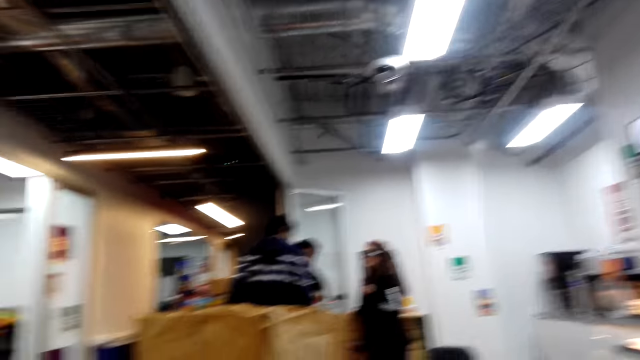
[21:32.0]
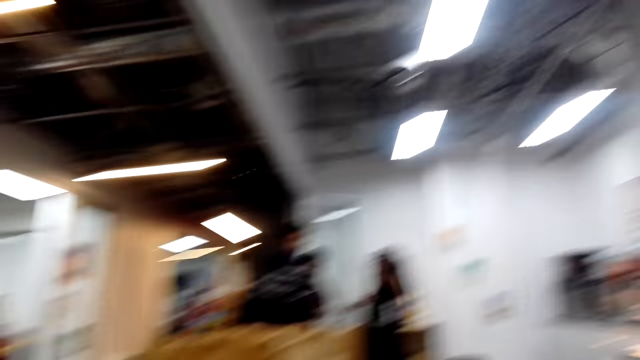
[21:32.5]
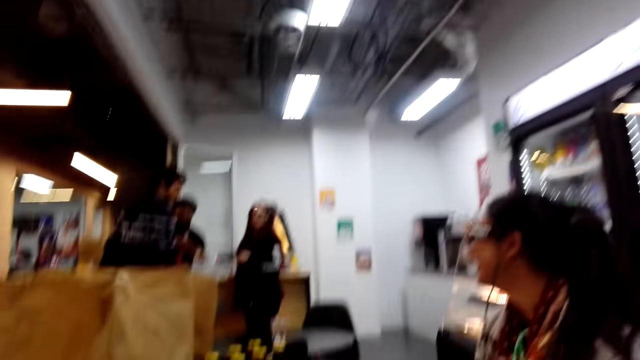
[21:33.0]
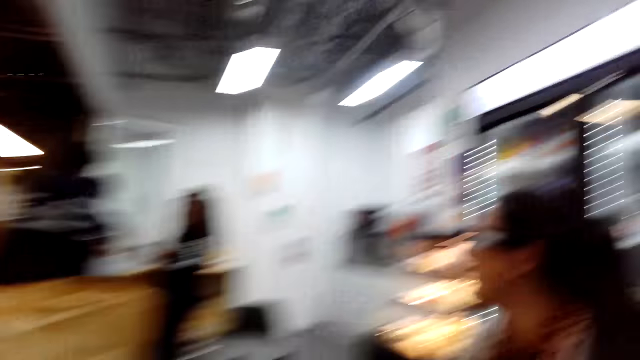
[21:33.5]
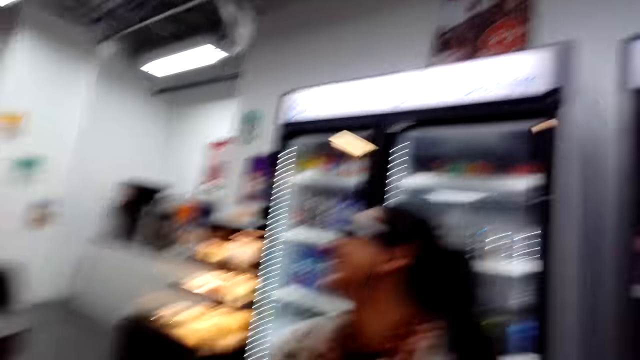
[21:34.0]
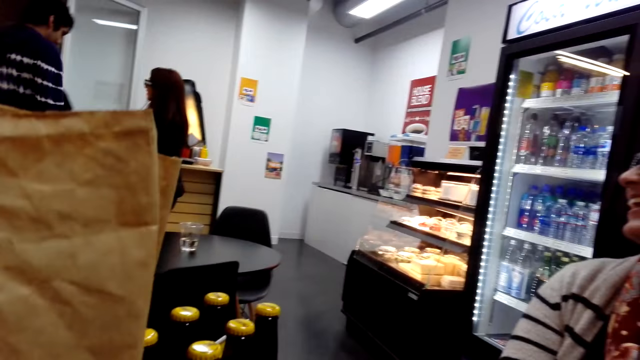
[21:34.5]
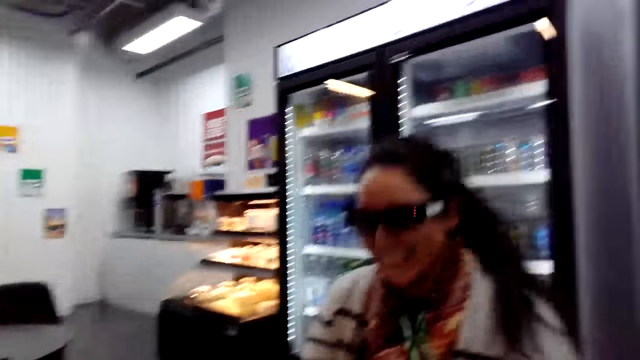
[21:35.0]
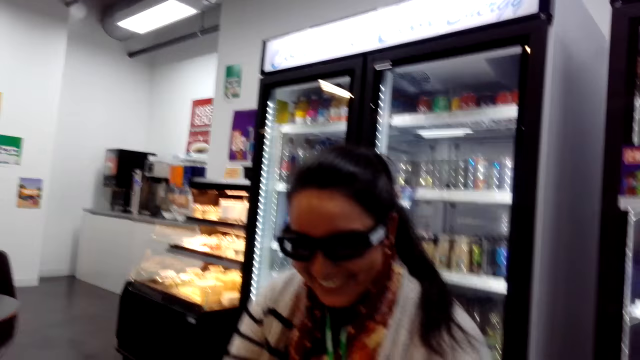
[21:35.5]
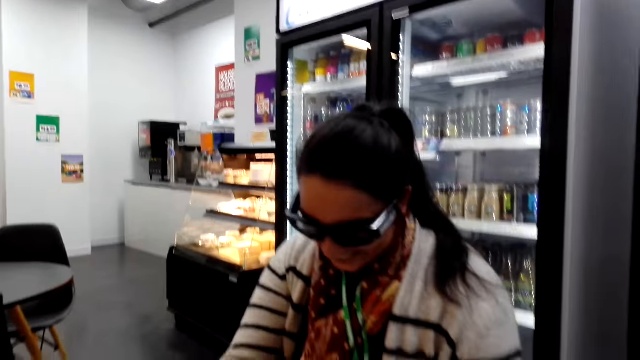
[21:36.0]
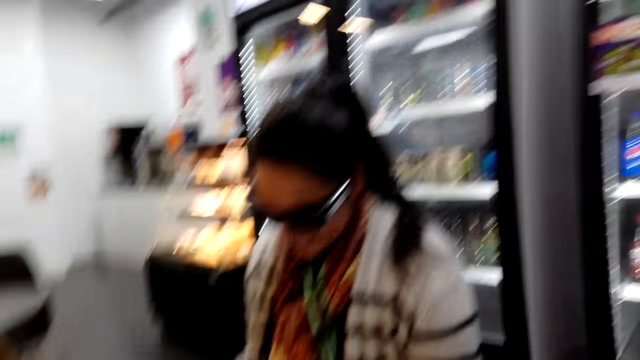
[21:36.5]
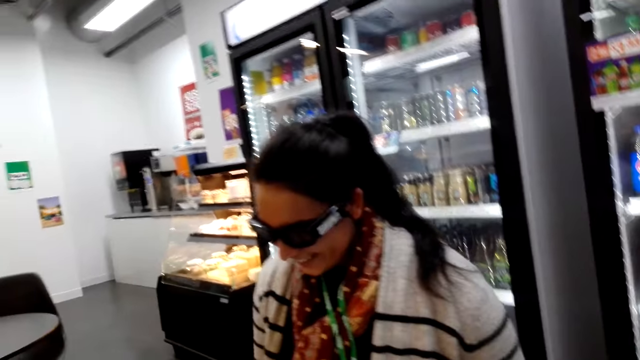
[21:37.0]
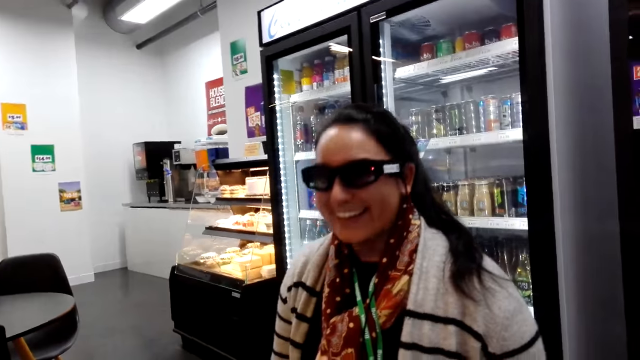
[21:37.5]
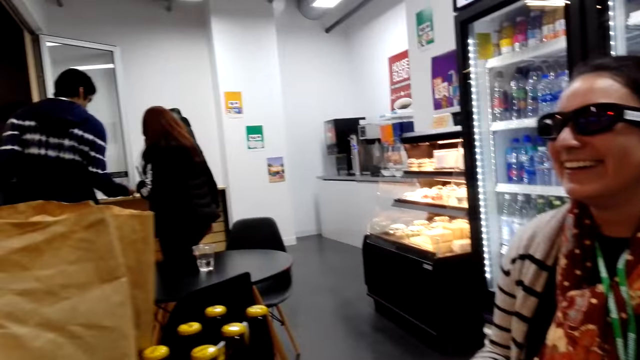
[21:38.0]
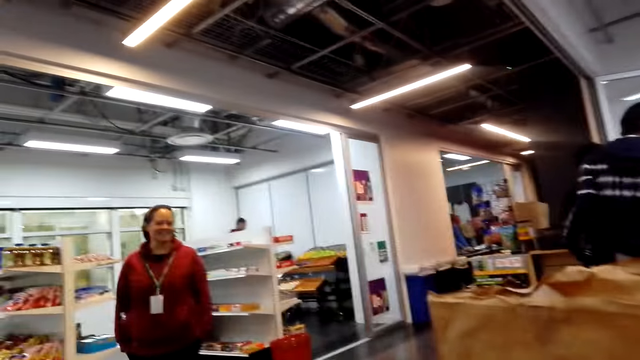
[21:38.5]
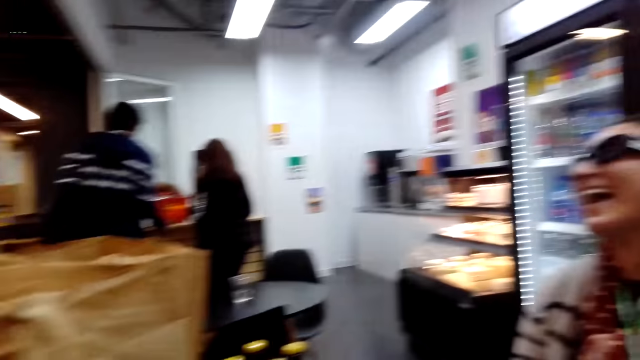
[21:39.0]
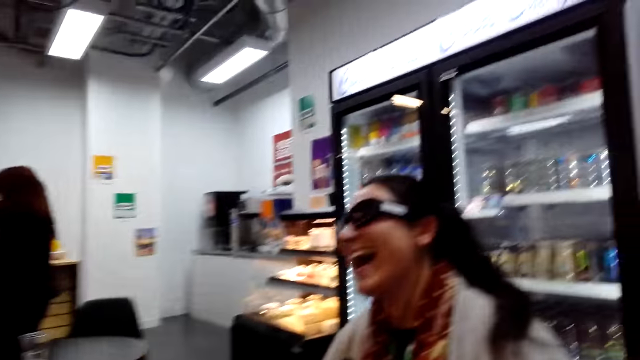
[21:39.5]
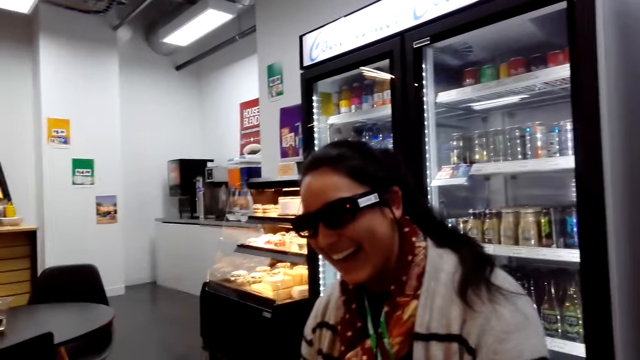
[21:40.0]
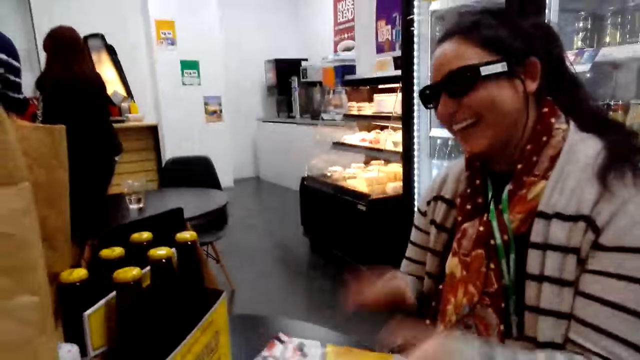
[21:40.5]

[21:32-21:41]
A person picks an item in the basket. Another person walks in the room. A third person laughs. The camera wearer turns.

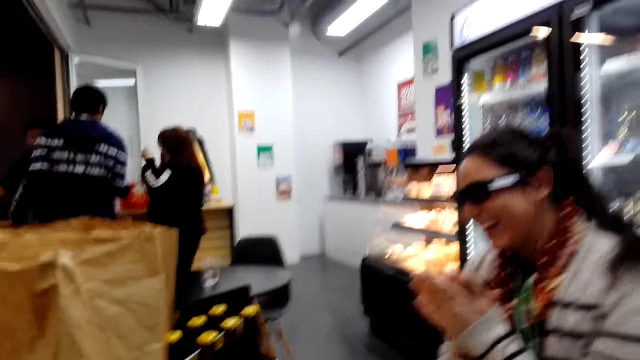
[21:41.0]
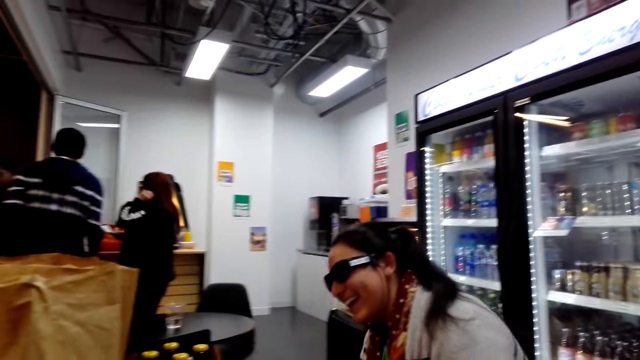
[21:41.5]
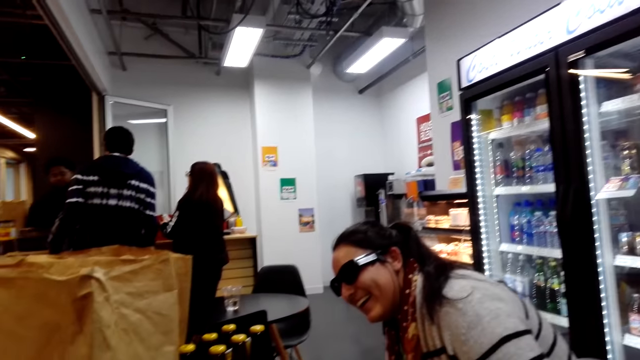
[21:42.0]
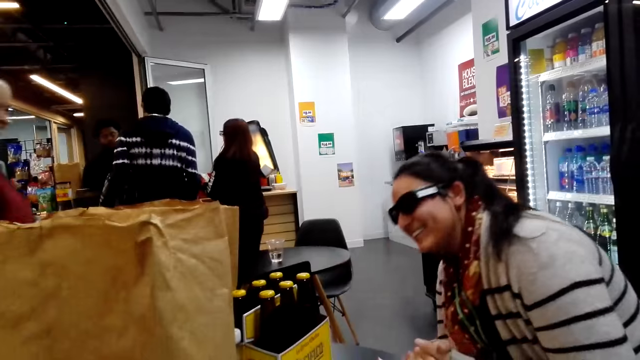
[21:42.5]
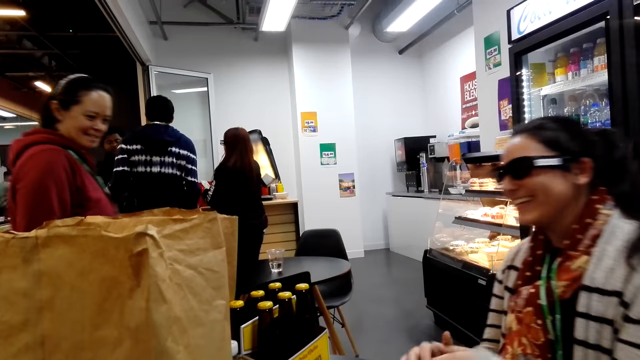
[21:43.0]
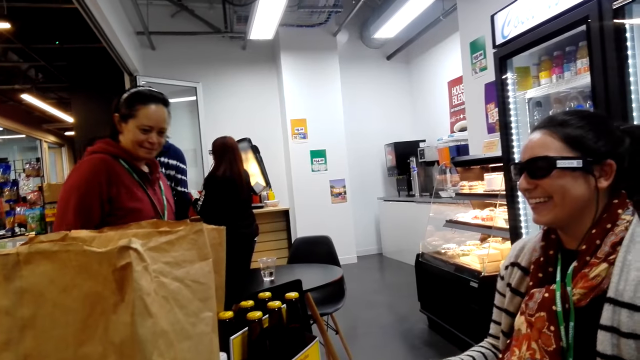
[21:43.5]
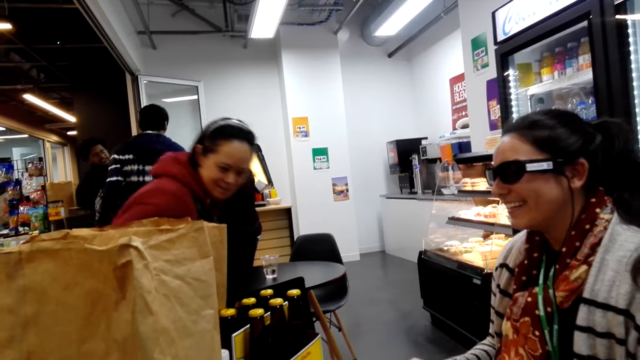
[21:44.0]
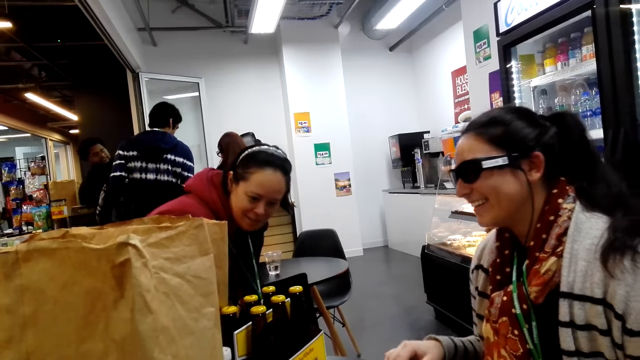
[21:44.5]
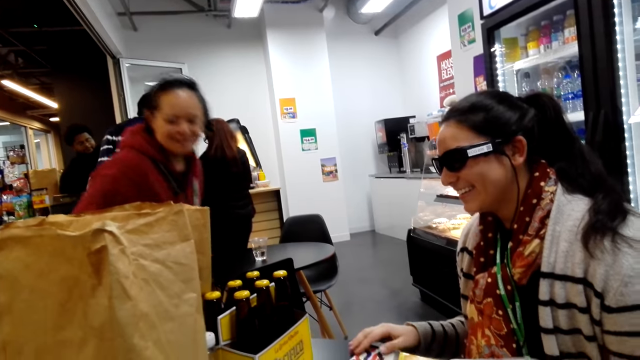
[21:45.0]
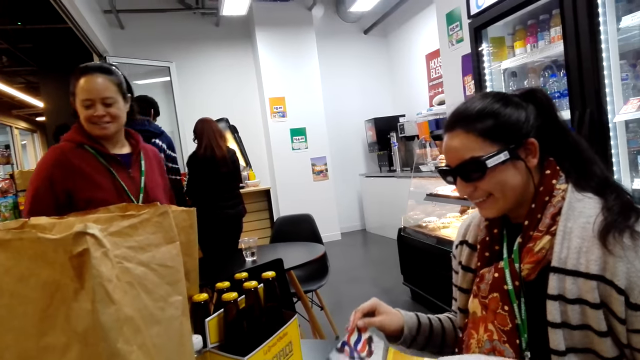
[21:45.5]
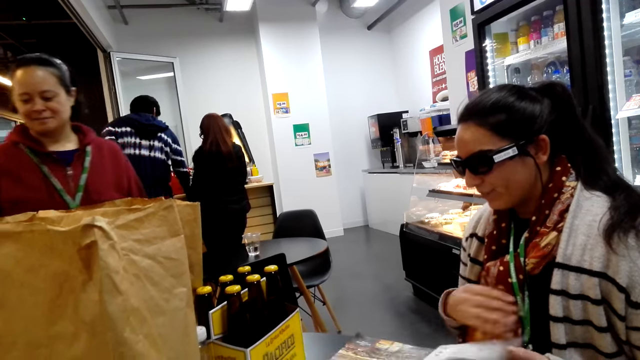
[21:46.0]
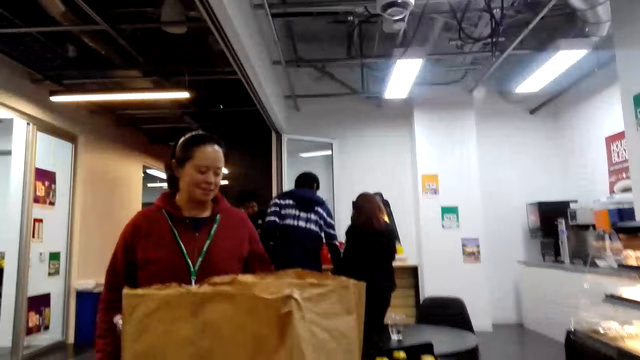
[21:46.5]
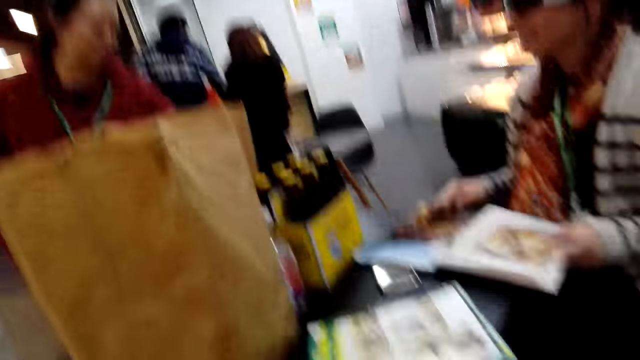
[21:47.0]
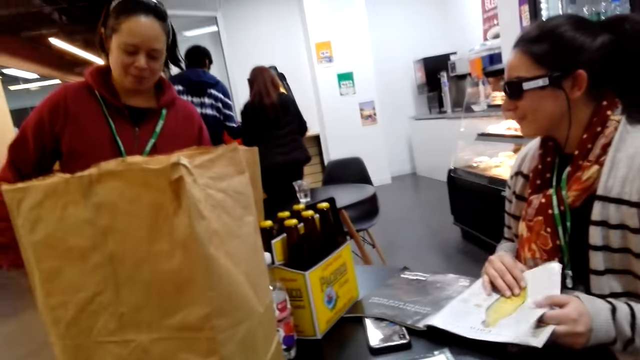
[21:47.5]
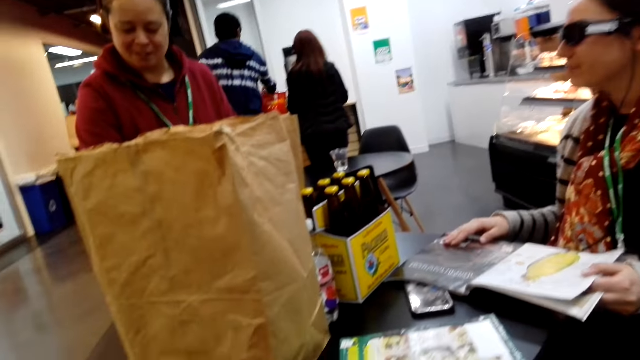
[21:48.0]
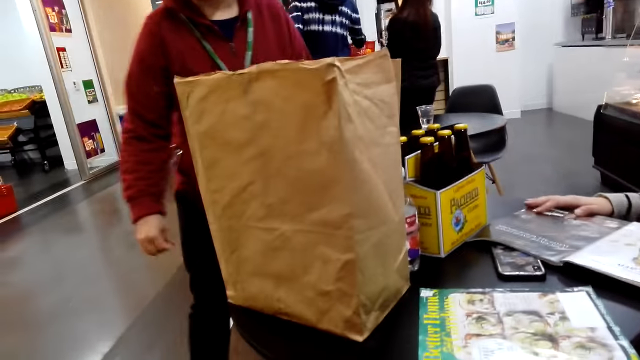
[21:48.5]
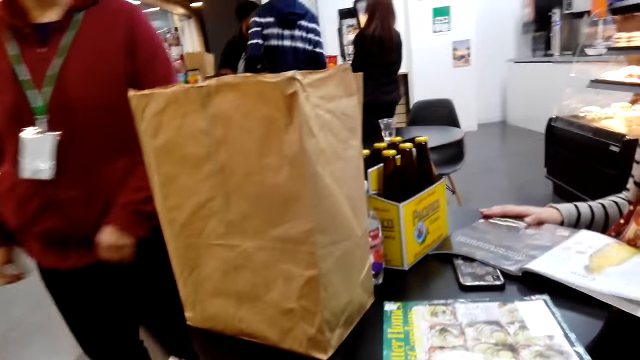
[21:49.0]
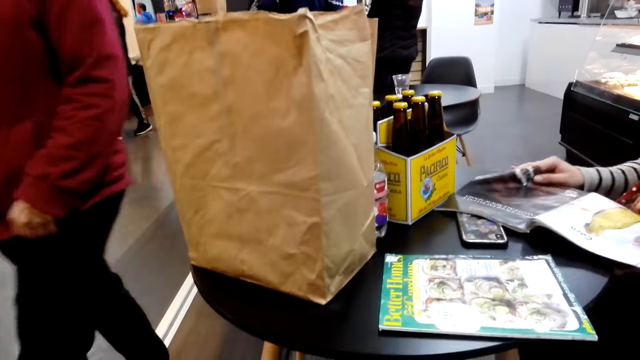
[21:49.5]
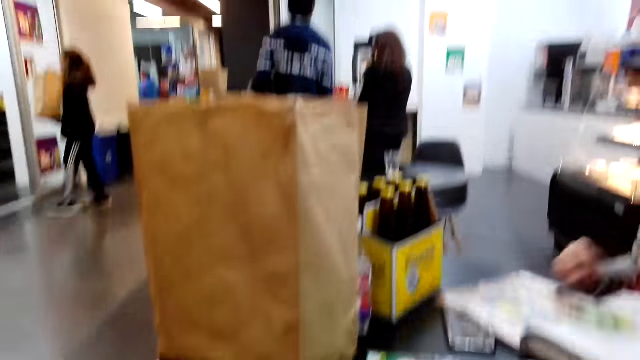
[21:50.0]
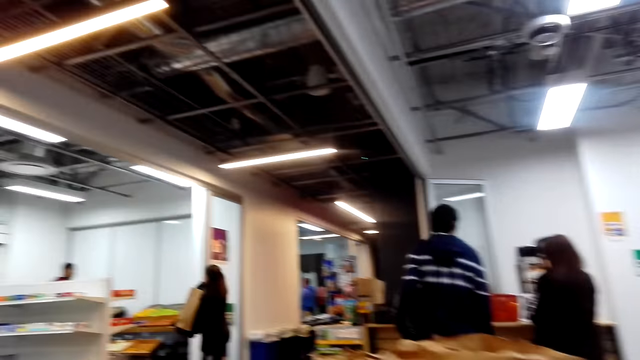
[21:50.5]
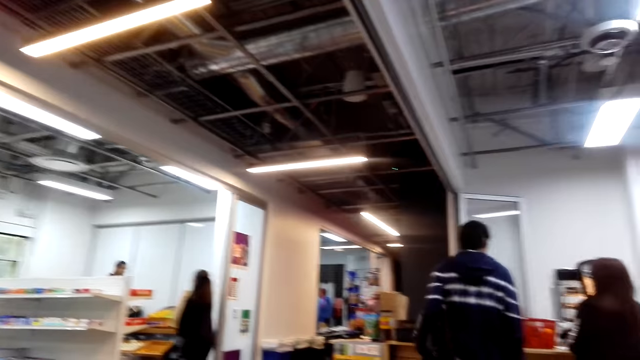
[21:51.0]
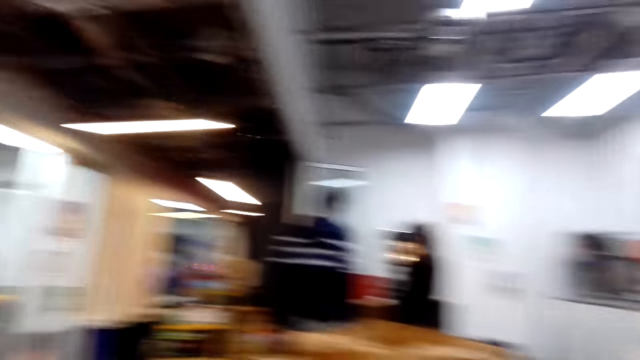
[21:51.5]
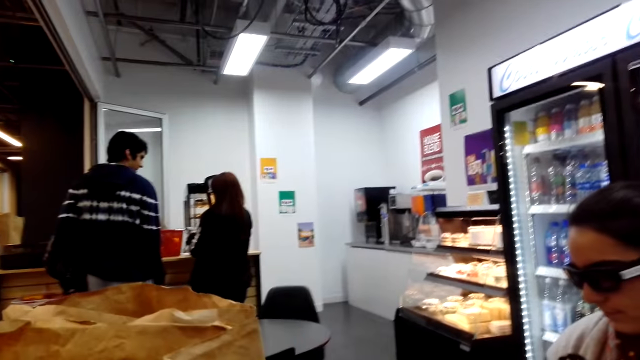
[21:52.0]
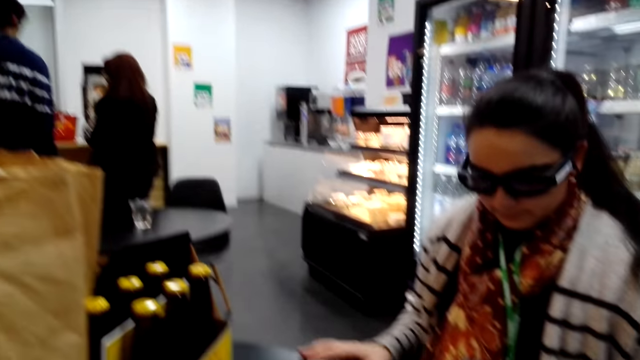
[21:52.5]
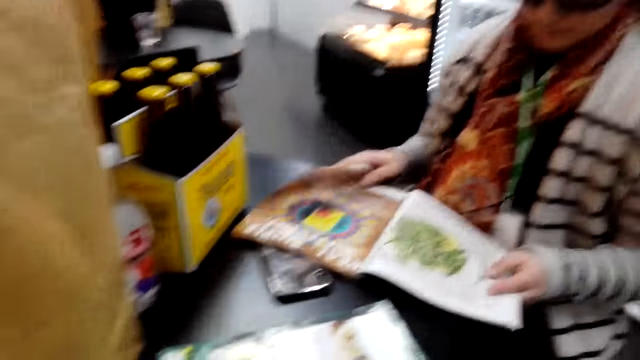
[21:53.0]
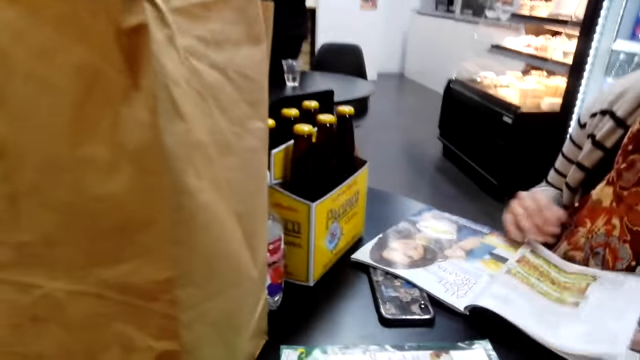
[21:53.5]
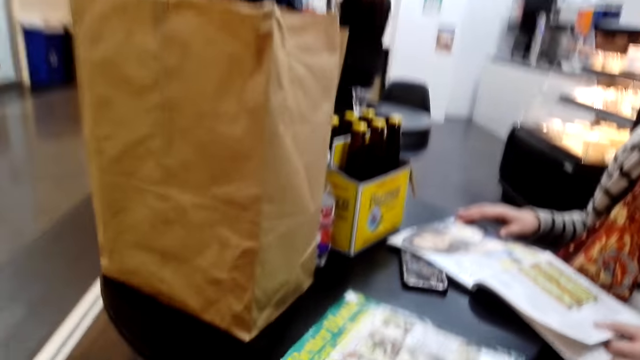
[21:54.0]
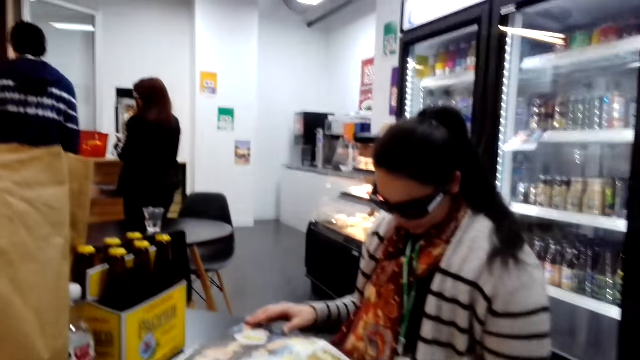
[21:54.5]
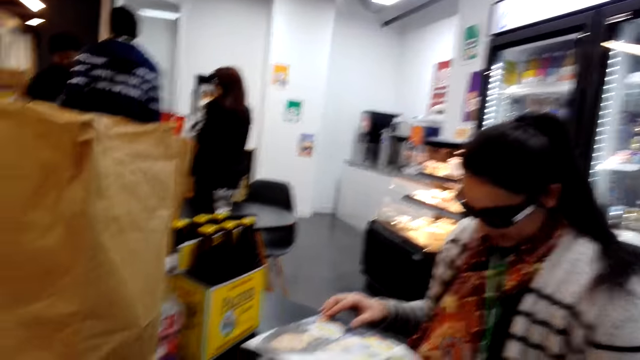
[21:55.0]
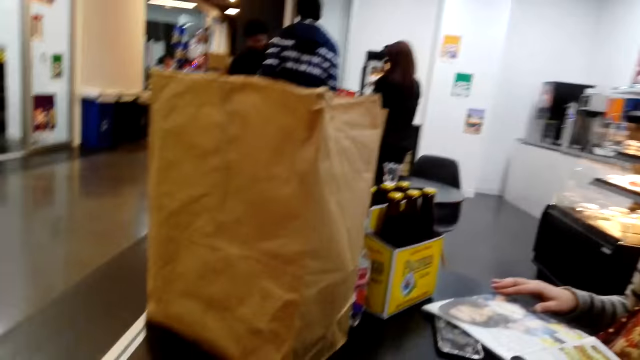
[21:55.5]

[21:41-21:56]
A female claps her hands. A person adjusts hair. A second person walks in the room. The female opens the article pages. The second person looks at the drinks and walks in the room. The female turns over the pages. A third person touches the basket. A fourth person walks in the room. The camera wearer looks at the room.
